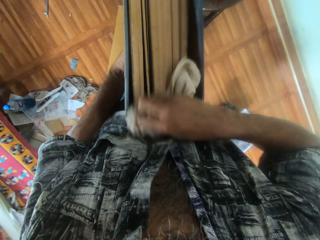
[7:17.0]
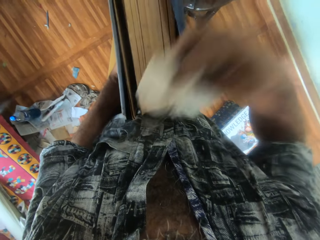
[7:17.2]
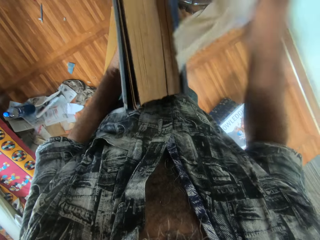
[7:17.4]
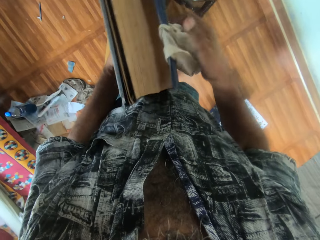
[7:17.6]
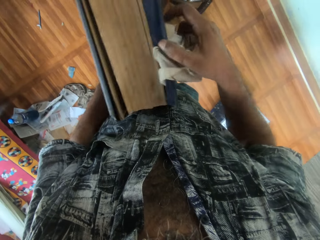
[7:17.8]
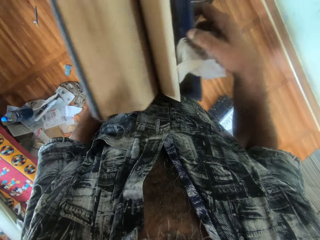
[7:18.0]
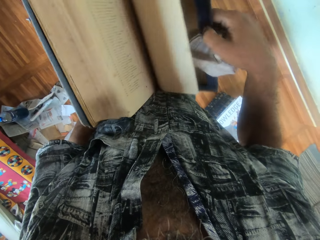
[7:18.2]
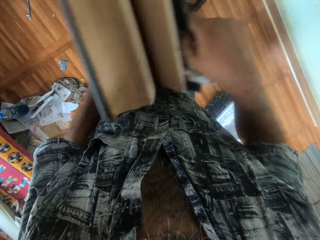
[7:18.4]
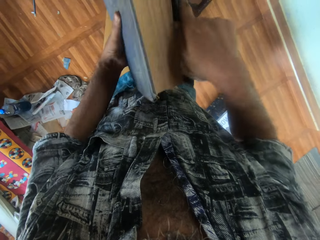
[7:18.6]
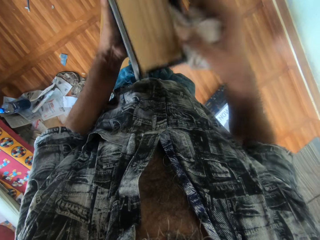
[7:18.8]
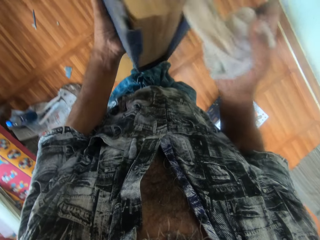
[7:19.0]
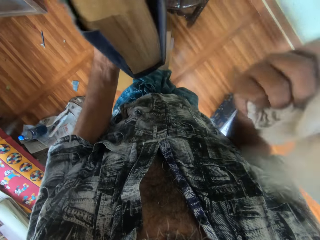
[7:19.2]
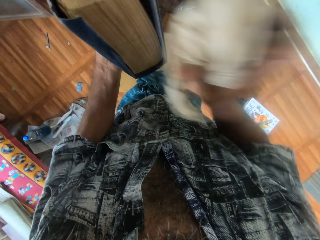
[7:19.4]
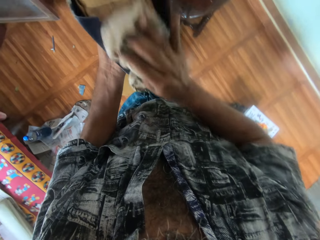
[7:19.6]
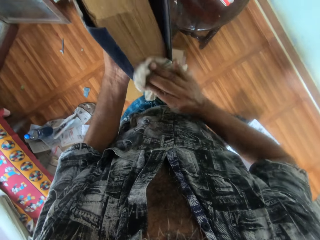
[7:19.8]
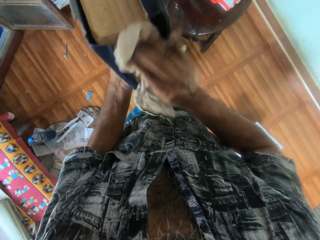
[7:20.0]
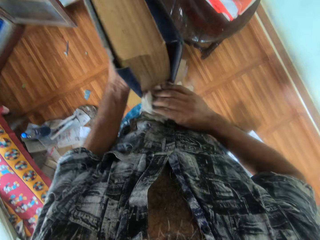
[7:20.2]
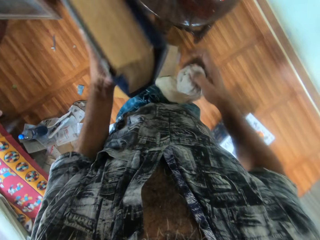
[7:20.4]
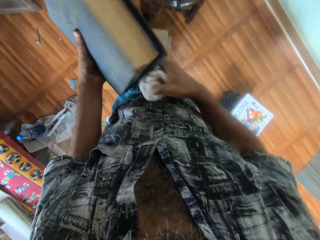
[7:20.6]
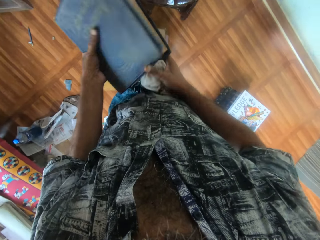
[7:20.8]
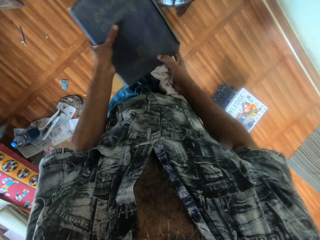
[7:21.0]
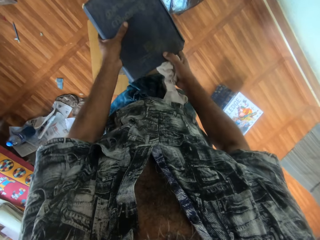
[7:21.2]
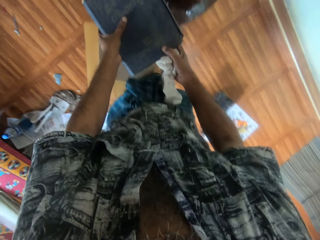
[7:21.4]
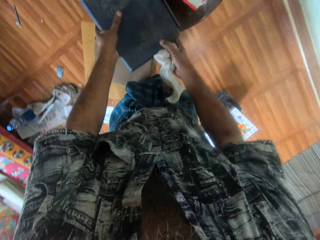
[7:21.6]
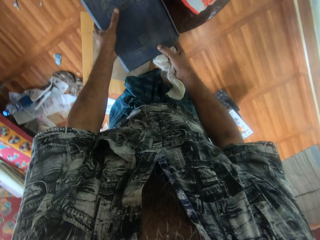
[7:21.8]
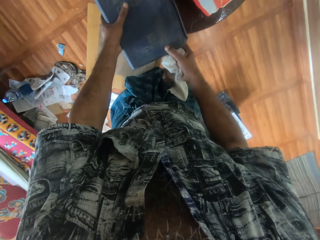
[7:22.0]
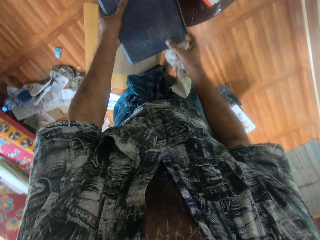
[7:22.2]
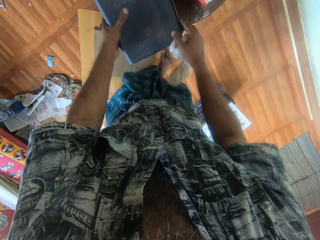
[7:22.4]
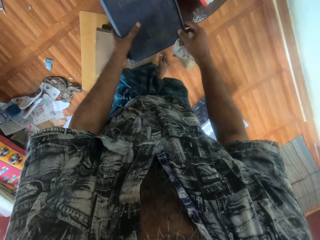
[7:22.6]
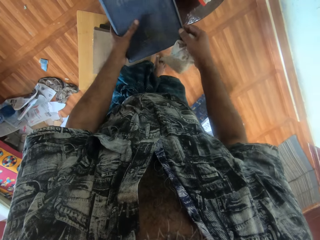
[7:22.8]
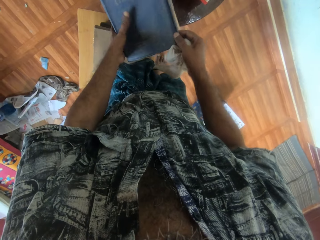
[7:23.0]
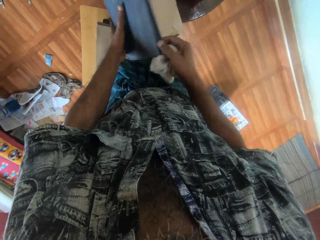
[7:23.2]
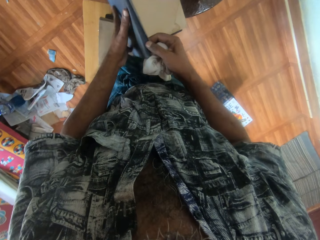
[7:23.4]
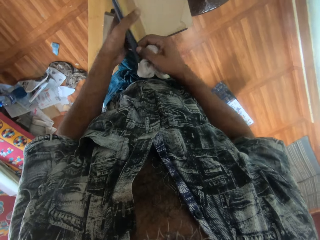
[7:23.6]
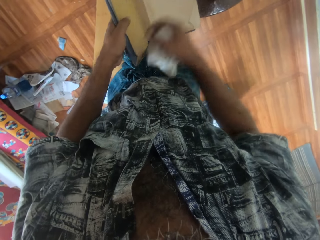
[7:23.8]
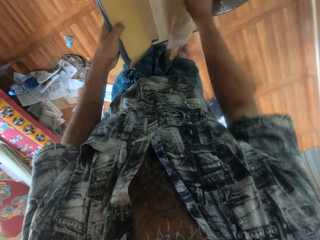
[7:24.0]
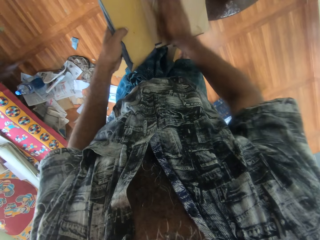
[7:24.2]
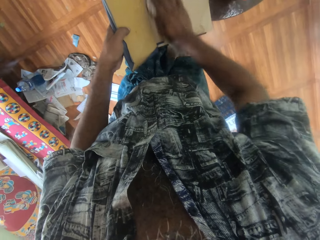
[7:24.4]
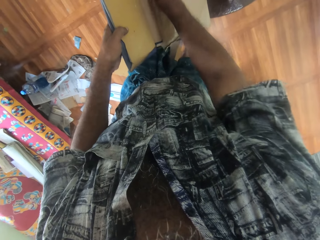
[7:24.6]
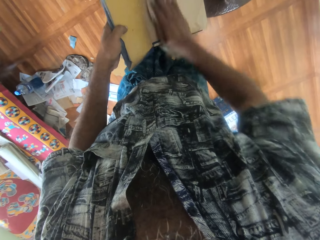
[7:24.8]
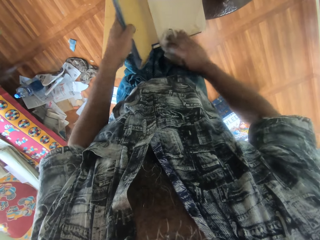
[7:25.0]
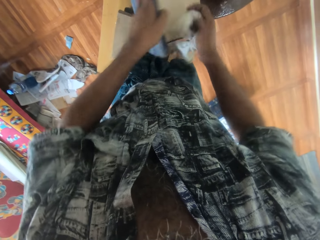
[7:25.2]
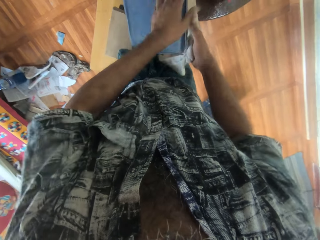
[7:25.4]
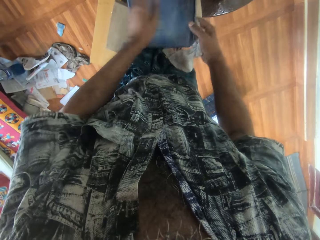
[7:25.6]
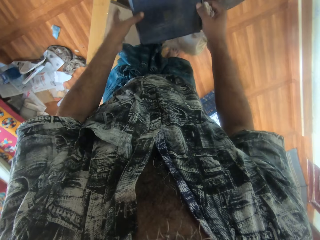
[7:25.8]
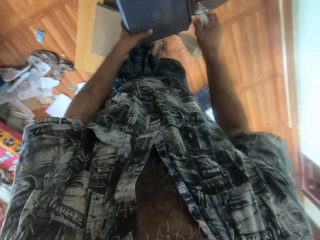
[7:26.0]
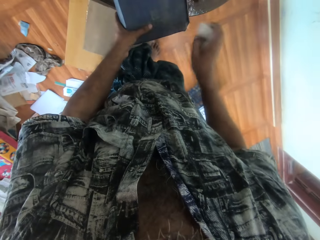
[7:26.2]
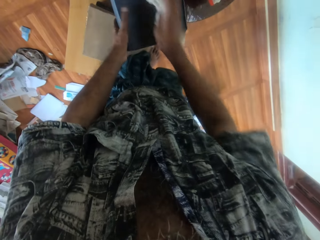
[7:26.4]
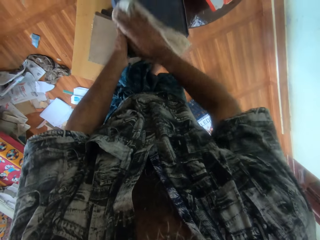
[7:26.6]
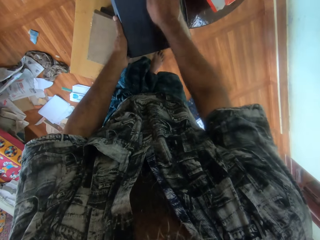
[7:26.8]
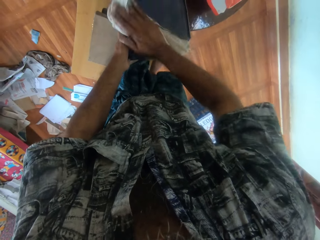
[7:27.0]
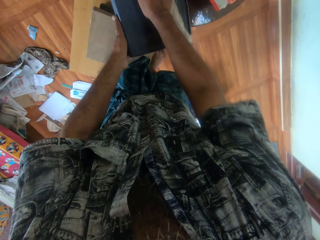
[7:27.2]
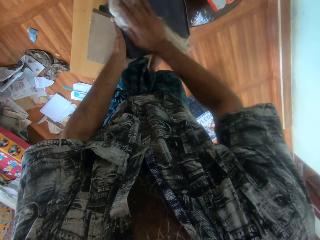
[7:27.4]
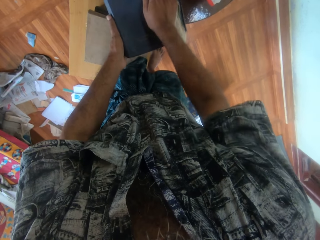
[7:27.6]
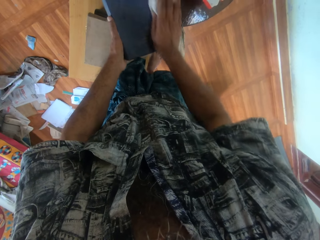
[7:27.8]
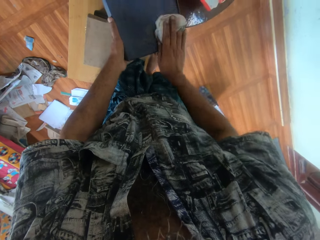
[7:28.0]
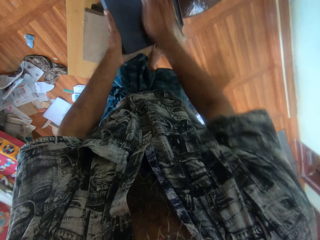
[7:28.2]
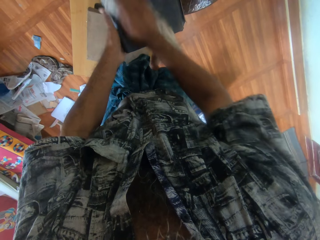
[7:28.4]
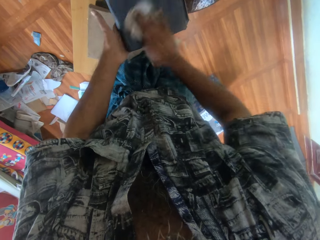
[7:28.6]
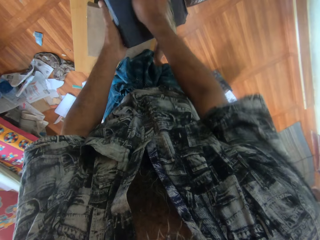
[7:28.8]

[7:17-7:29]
The camera wearer opens the book. He closes the book. He rubs the book with the clothing. He holds the book with his hands. He drops the book on the table with both hands. He opens the book on the table with his right hand. He holds the cover of the book on the table with his left hand. He wipes the book on the table in his left hand with the napkin in his right hand. He passes the cover of the book on the table to his right hand. He closes the book cover on the table with his right hand. He touches the book on the table with his left hand. He wipes the book on the table with the napkin in his right hand.

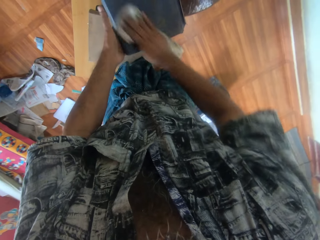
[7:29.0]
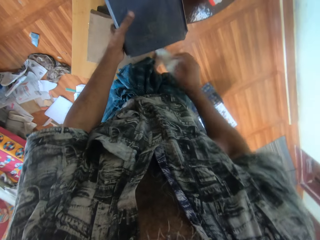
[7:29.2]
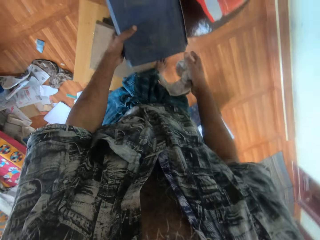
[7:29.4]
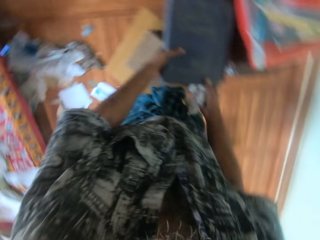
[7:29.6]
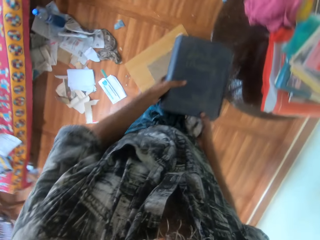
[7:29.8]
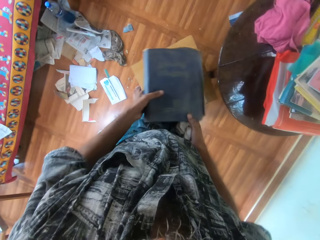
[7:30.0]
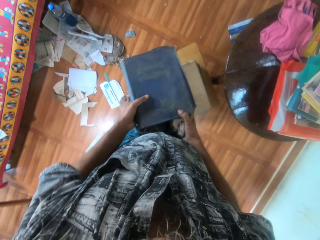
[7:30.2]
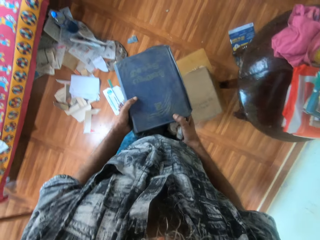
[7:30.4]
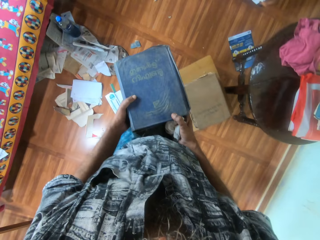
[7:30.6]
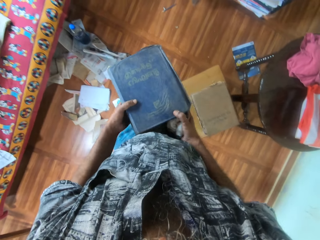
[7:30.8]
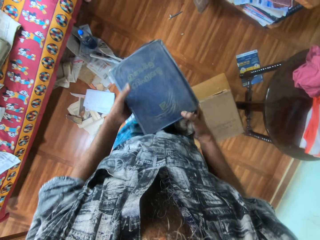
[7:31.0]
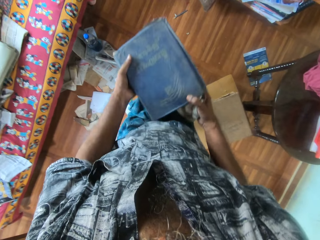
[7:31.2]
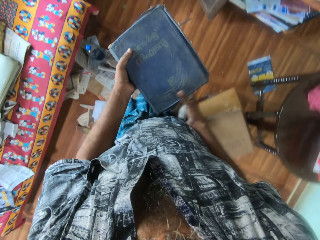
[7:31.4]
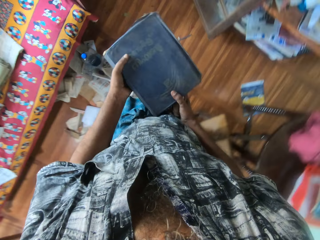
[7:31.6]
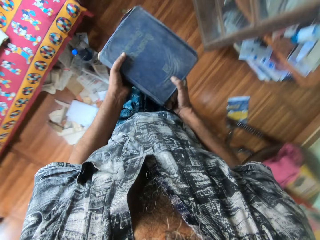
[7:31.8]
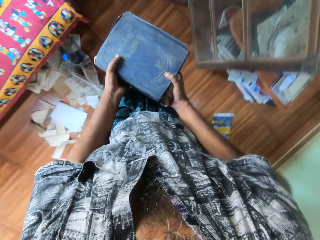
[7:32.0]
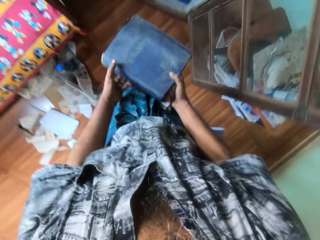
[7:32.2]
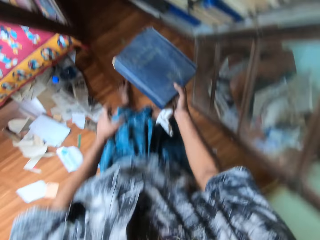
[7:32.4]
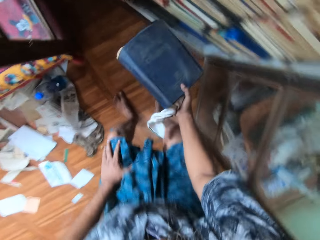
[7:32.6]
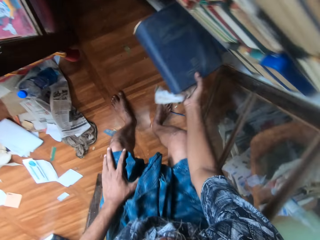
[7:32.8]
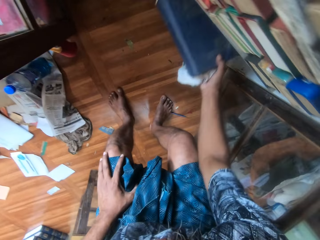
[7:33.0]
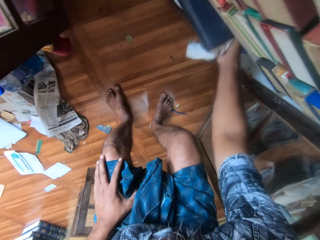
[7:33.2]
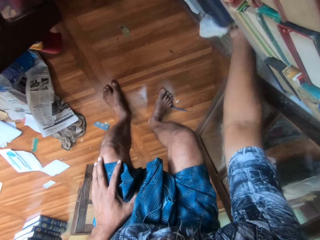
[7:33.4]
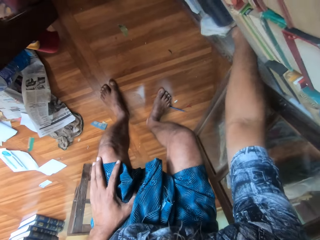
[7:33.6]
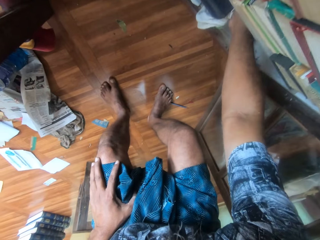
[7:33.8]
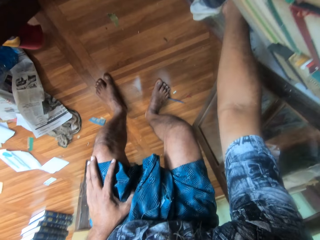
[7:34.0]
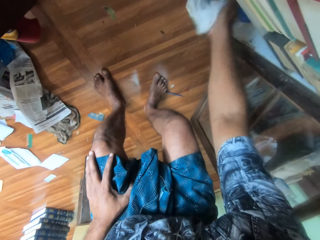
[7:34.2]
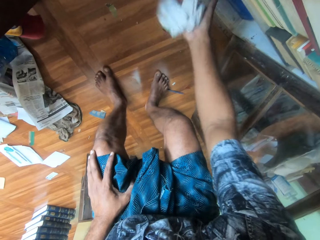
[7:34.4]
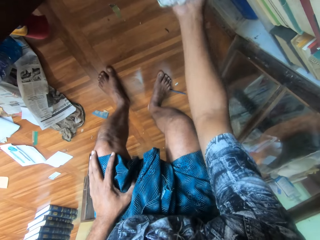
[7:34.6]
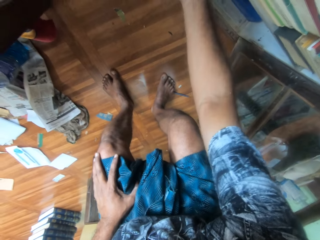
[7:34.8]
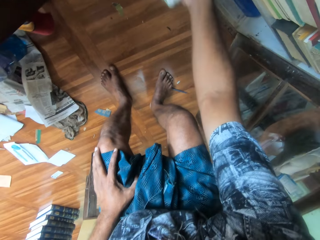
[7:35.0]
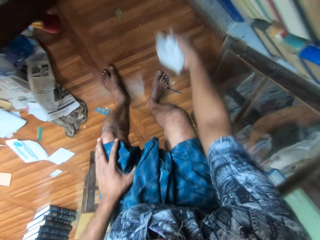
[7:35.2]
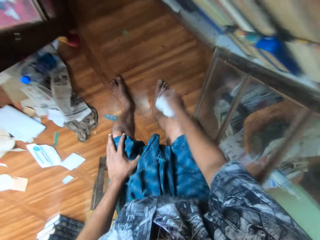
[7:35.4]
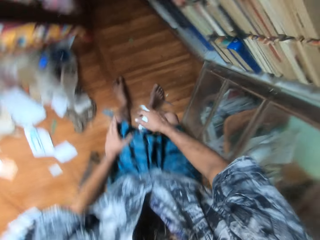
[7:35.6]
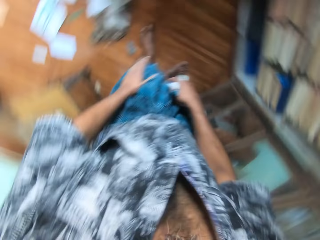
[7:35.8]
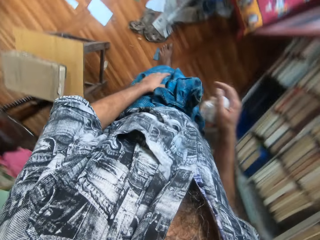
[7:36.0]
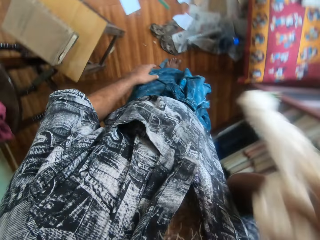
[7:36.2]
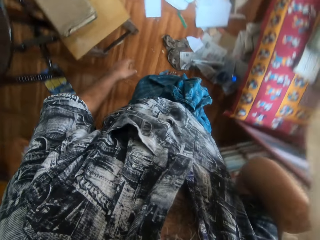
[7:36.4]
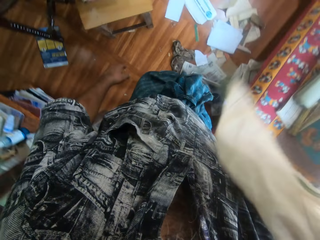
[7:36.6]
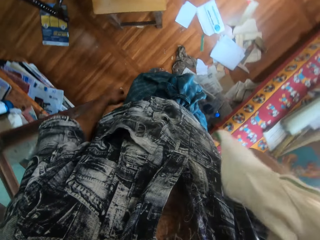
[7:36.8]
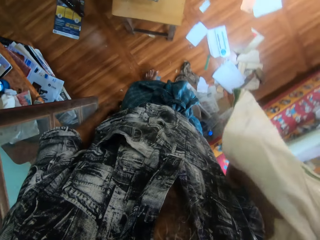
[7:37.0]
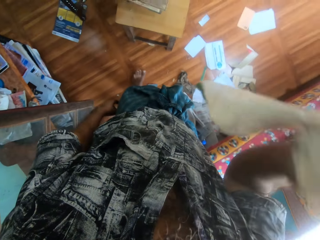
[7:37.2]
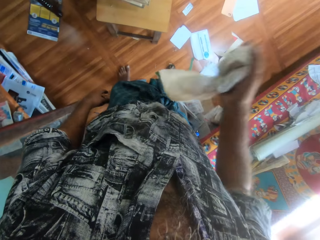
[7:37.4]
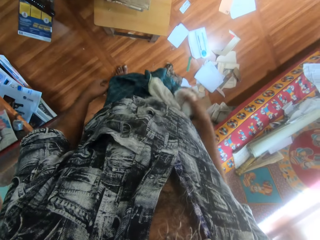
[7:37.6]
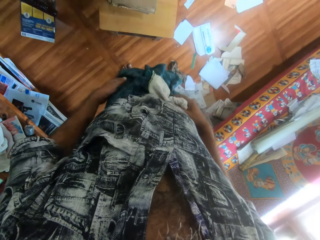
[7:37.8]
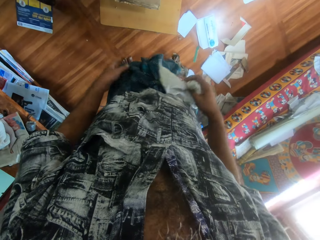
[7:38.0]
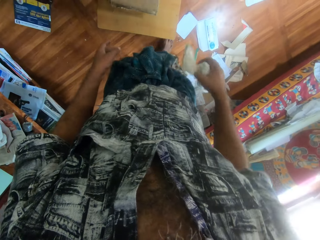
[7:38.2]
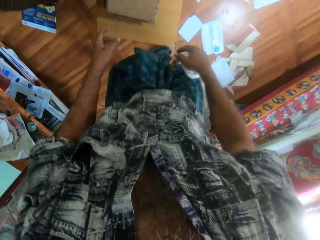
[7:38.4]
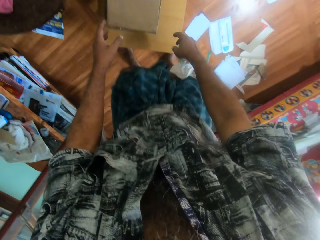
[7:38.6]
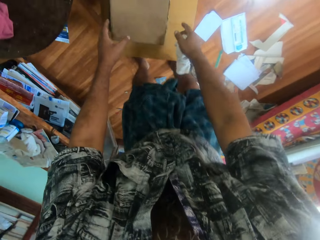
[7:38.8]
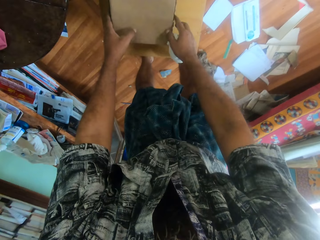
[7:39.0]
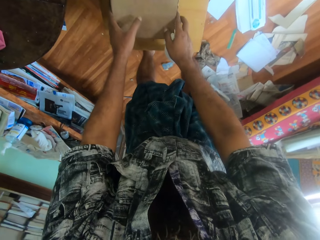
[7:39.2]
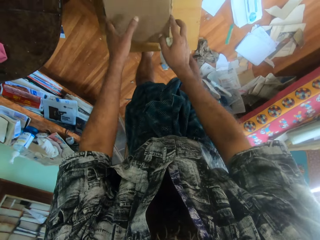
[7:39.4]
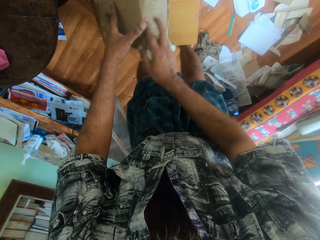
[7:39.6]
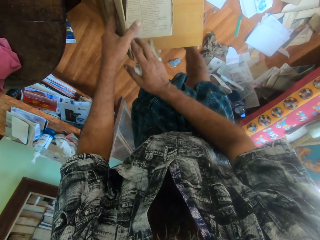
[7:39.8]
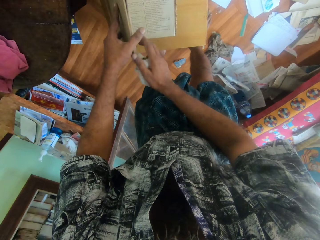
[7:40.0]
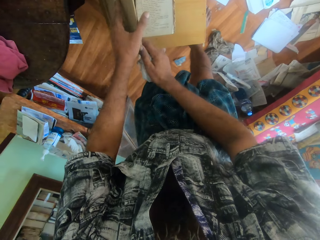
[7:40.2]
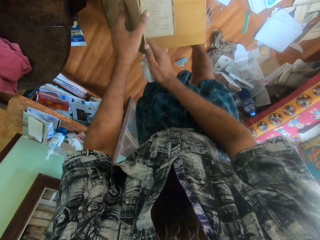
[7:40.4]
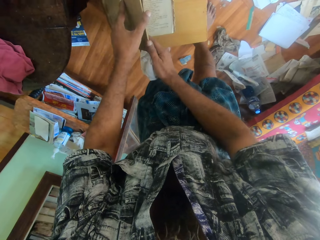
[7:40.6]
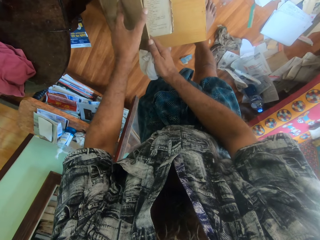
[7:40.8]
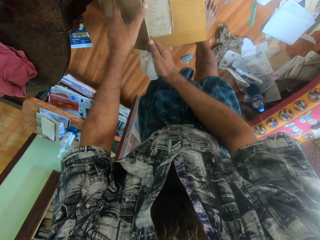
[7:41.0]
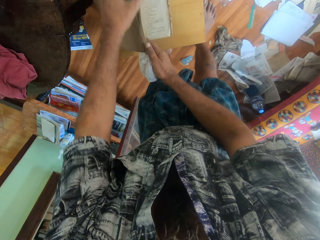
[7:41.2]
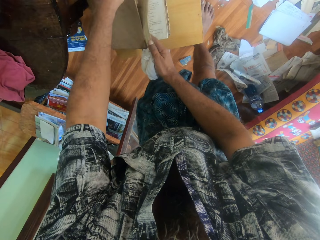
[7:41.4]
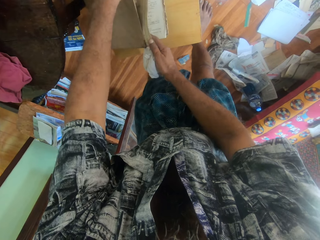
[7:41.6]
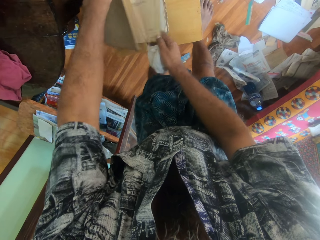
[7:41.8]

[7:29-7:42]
The camera wearer picks up the book on the table with both hands and walks. He holds the book with his right hand. He drops the book in the bookshelf with his right hand. He stands. He lifts the right hand. He lowers the hand. He opens a book on a book on the stool with both hands. He holds the book.
